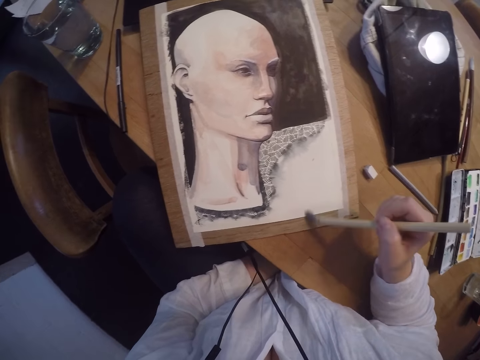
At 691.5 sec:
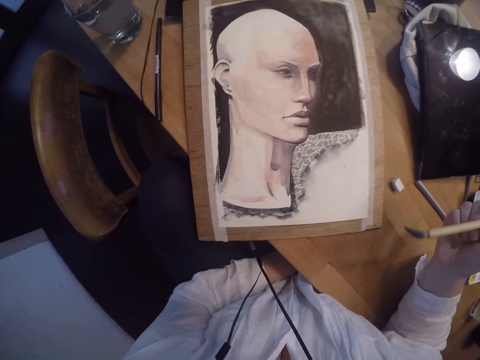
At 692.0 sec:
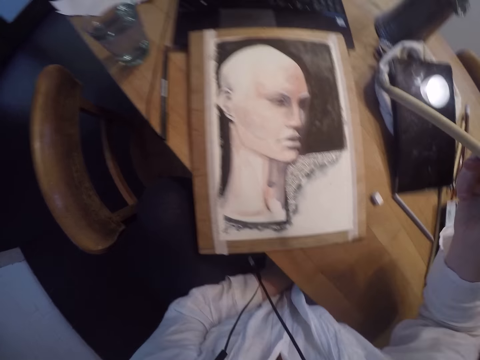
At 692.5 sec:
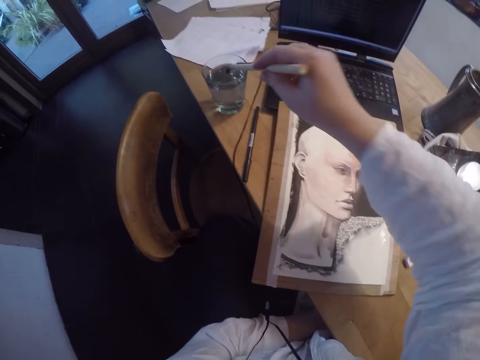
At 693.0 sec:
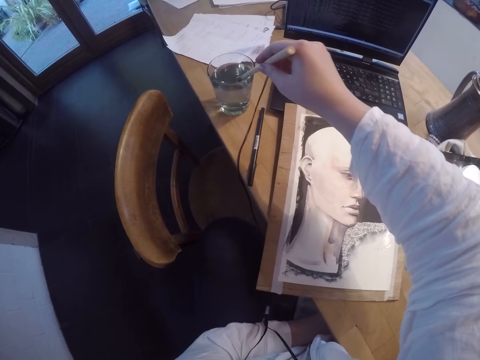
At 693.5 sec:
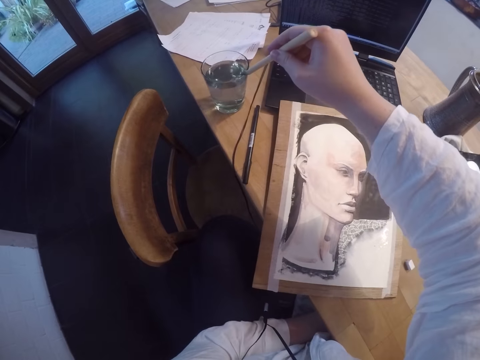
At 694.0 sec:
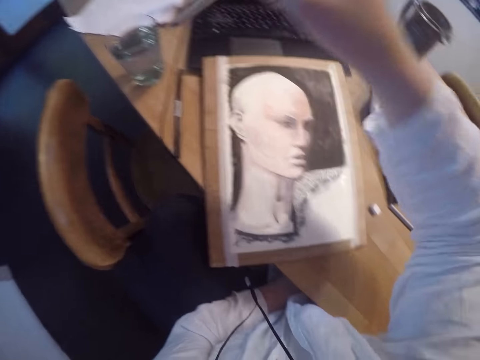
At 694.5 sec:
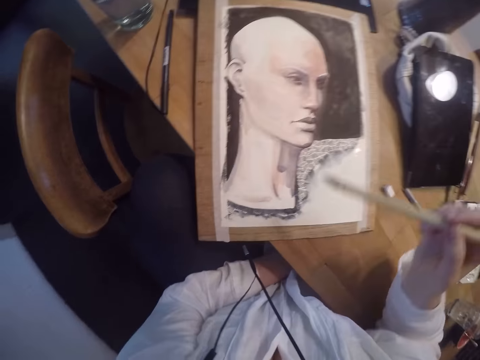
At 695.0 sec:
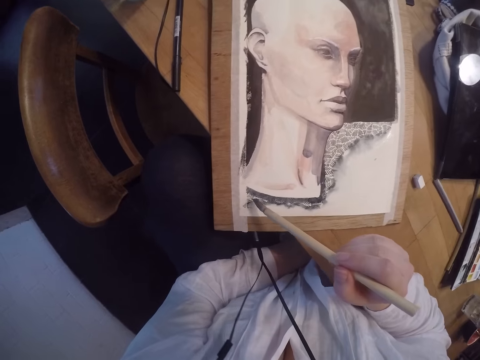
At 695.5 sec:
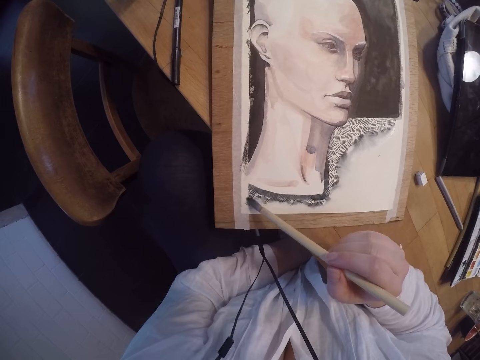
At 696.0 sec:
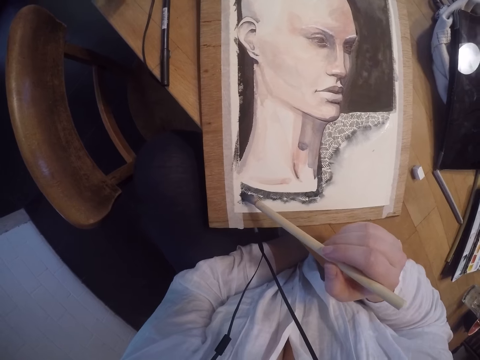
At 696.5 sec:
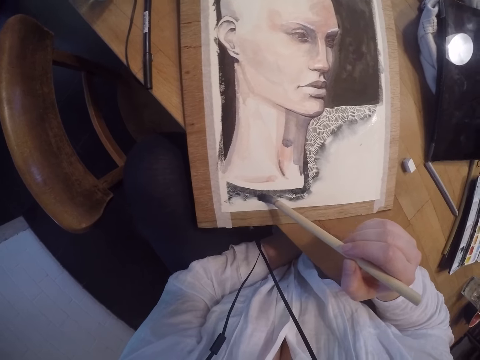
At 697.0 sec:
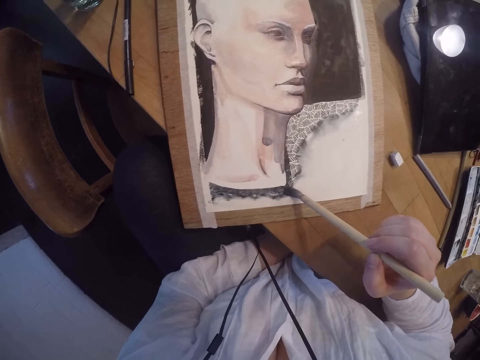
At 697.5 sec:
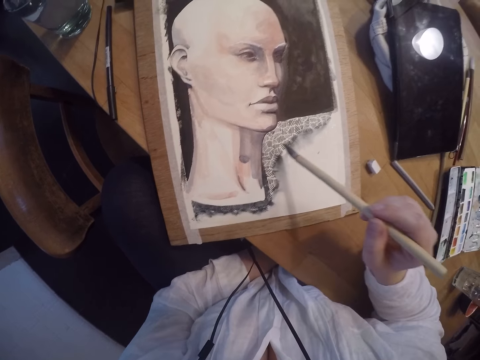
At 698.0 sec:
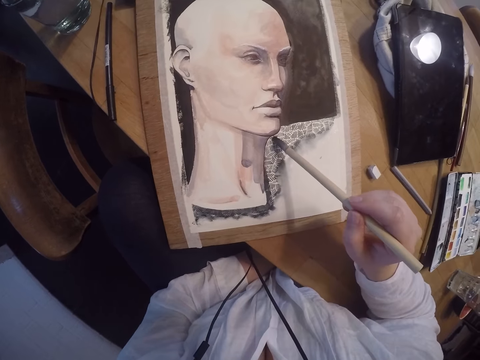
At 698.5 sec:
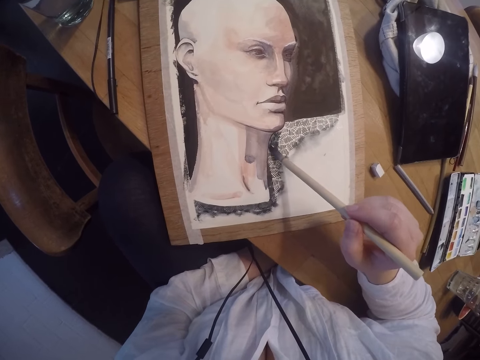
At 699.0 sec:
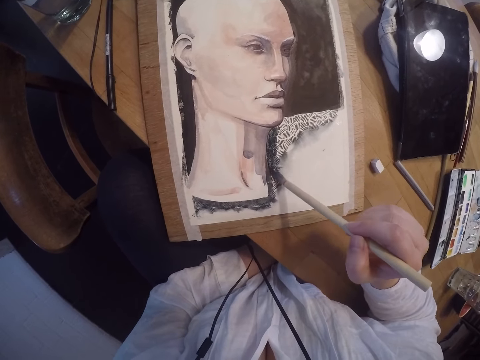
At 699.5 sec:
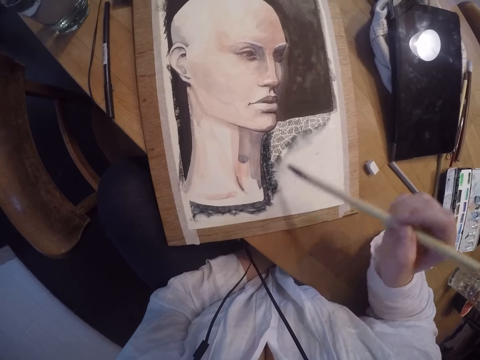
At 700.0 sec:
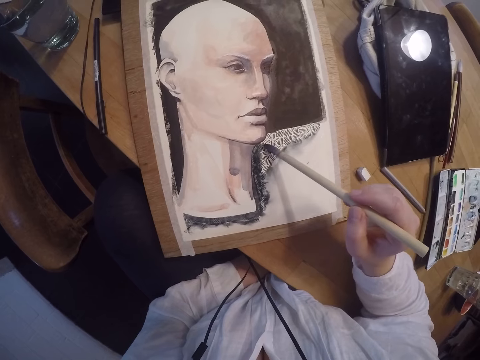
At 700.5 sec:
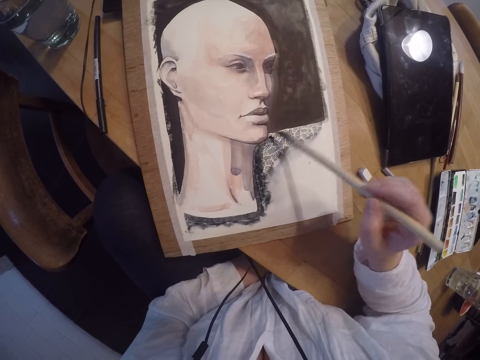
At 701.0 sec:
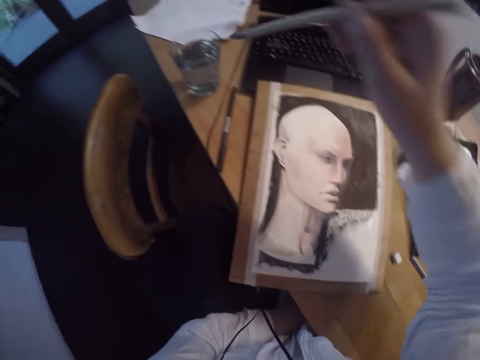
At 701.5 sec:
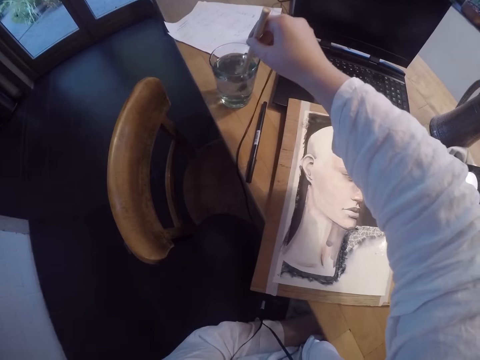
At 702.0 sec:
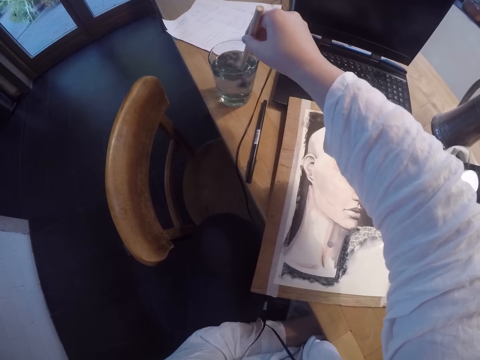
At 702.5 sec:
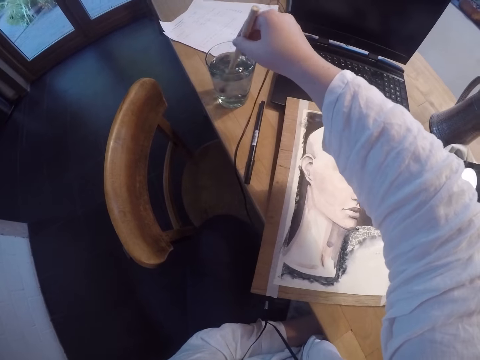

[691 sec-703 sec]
The camera wearer dips the brush in the glass or cup with water. They shake the paint brush inside the cup of water. They wipe the tip of the brush on the cup. They brush over the painting with the paint brush. They paint the painting using a brush. They paint it again. They dip the brush in the glass with water. They shake the paint brush inside the cup of water.

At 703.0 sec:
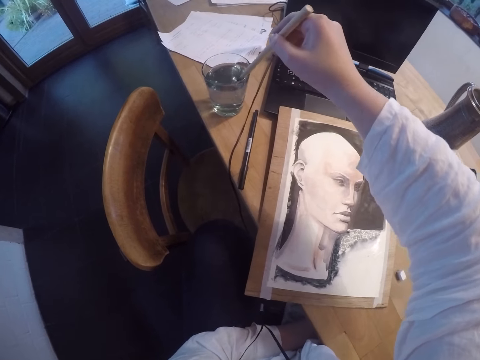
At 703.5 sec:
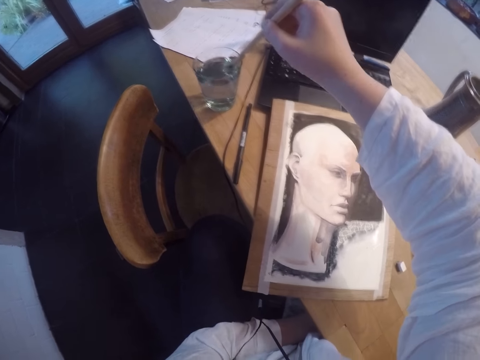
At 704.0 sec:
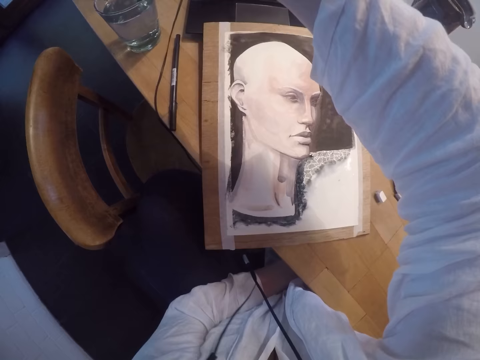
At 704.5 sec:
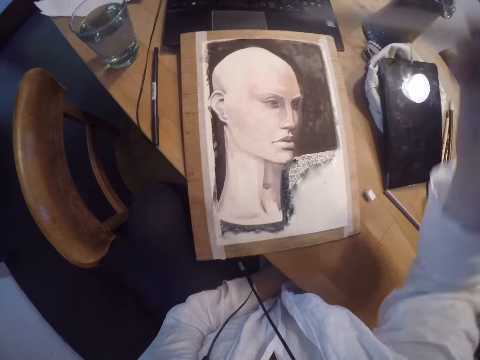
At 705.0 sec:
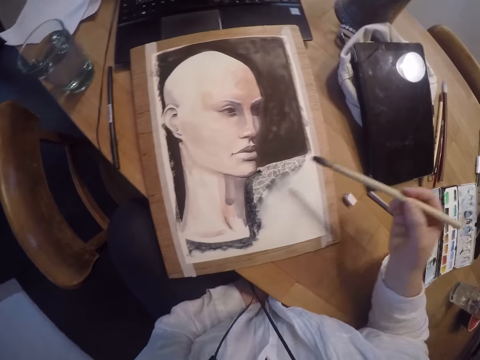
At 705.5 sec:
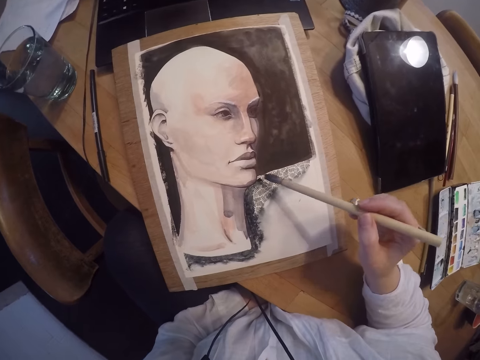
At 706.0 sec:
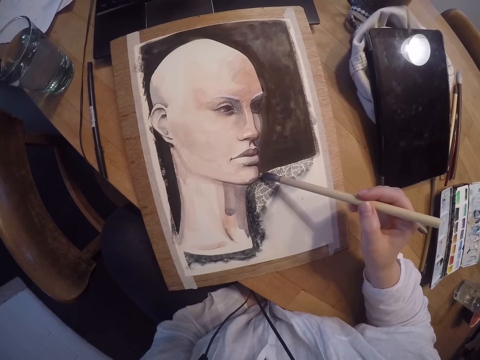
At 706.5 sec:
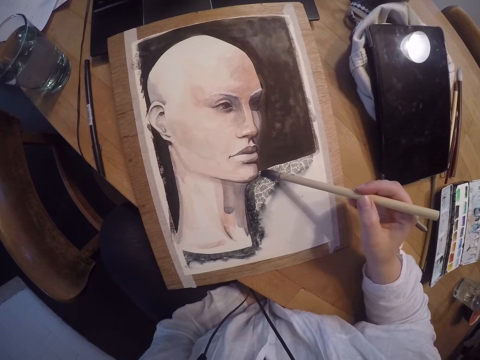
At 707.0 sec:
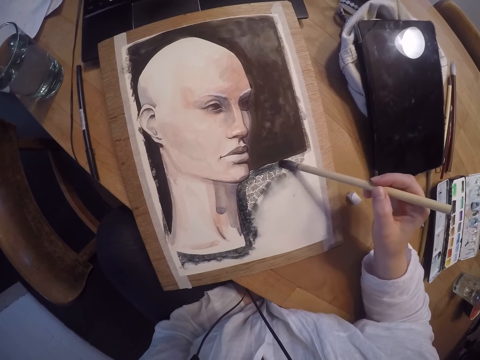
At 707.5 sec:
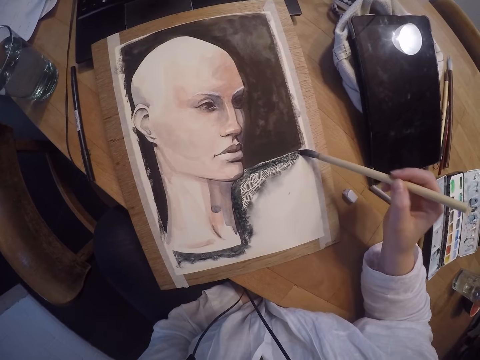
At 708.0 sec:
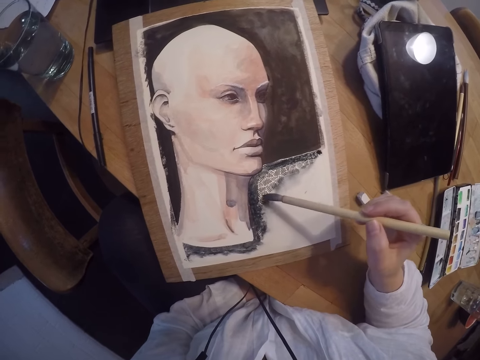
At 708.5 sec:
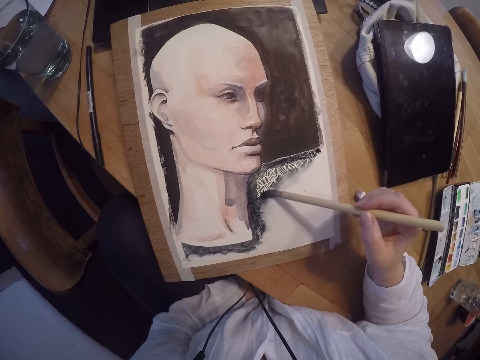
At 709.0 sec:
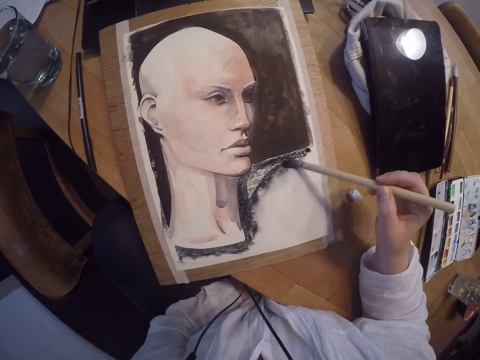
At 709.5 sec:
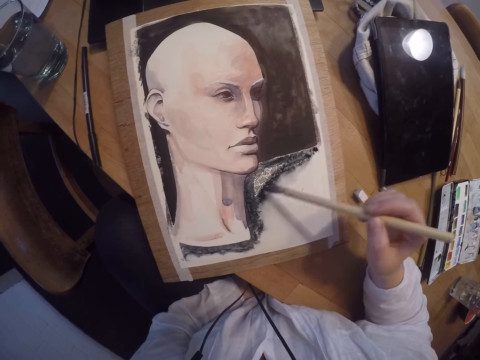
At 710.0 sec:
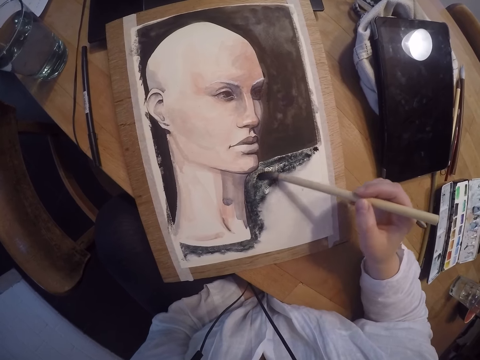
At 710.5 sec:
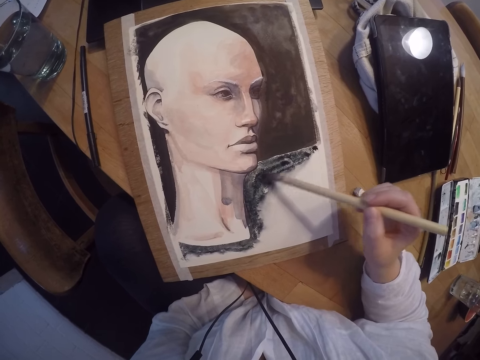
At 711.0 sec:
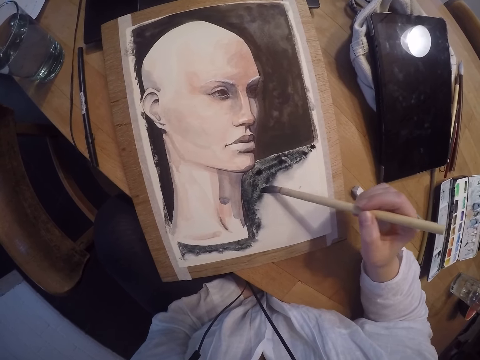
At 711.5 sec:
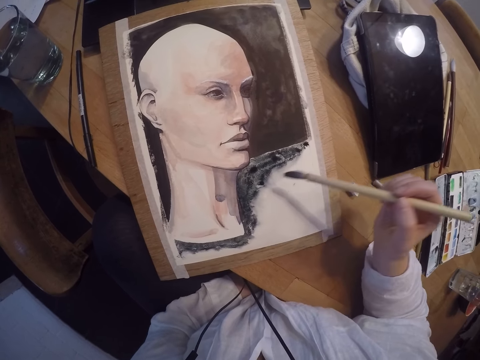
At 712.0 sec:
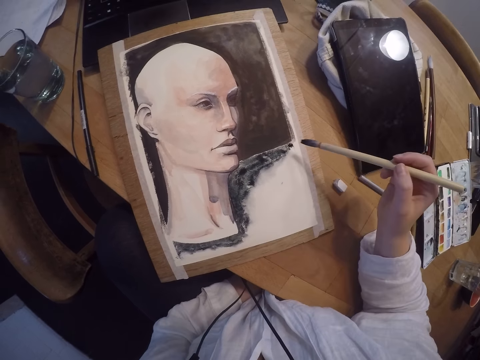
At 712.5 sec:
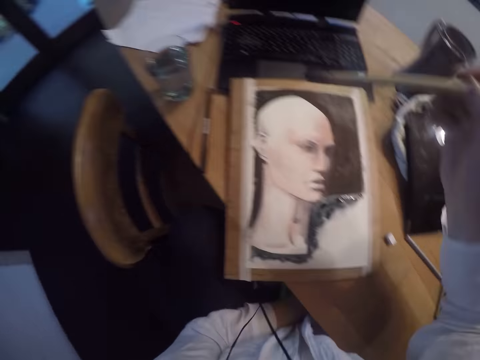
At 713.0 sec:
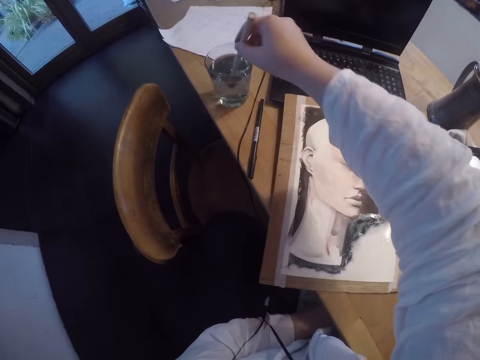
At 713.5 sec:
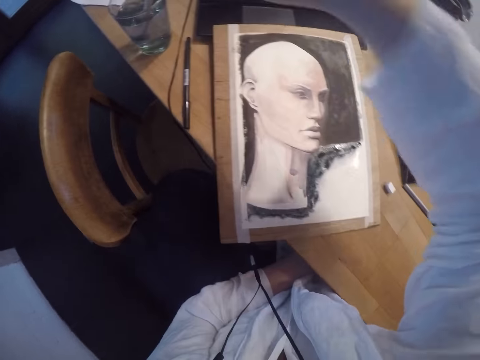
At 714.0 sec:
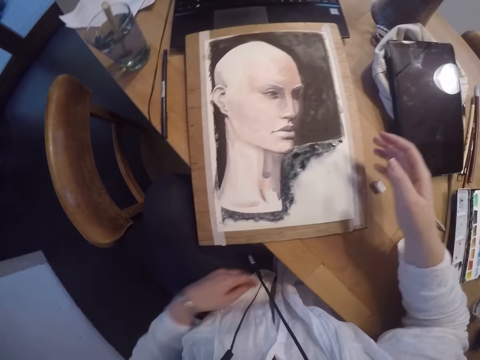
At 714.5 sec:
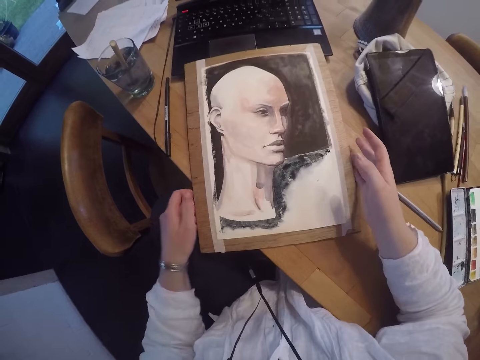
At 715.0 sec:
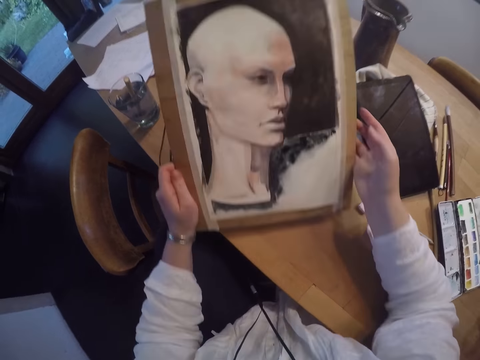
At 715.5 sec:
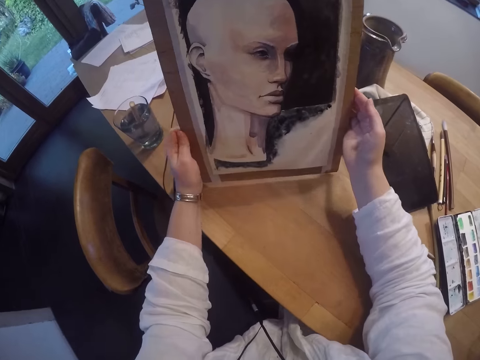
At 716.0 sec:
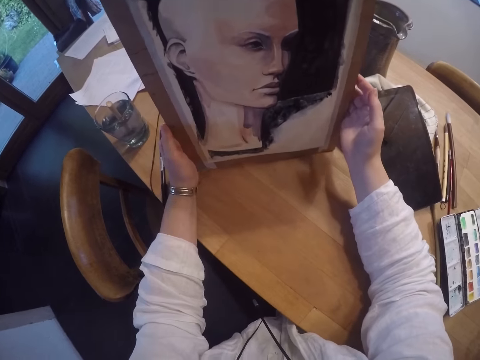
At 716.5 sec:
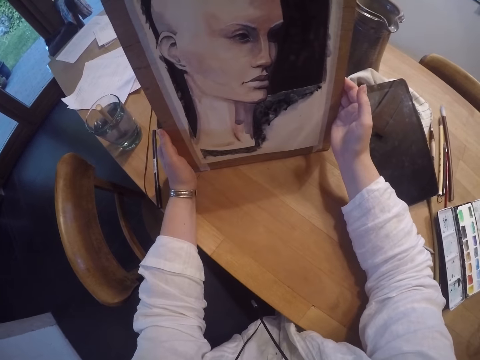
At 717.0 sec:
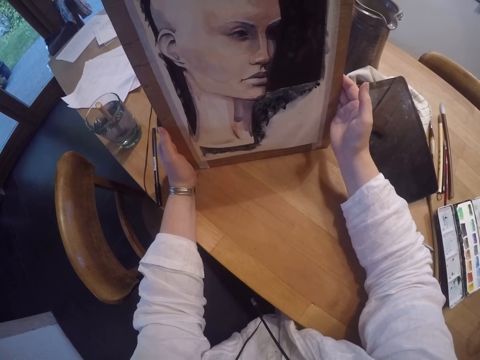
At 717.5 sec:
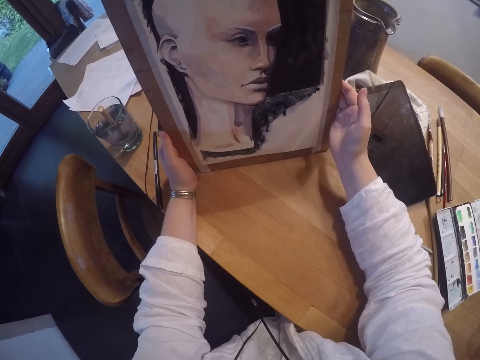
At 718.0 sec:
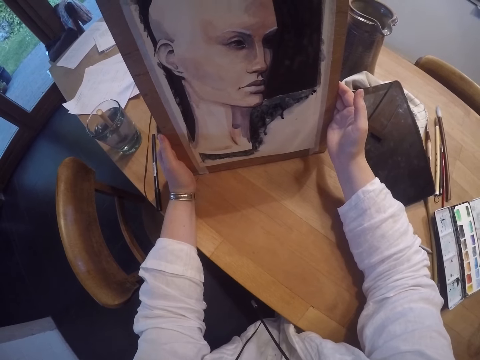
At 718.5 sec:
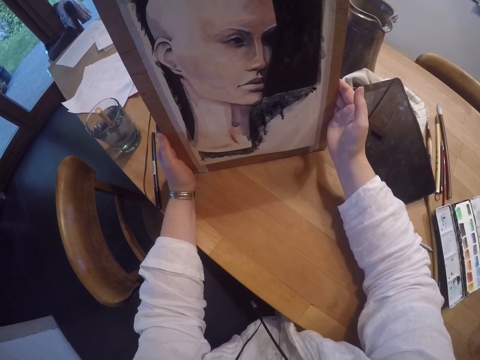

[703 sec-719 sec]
The camera wearer wipes the tip of the brush on the cup. They brush over the painting with the paint brush. They paint the painting using a brush. They paint it again. They drop the paint brush in the cup of water. They lift the painting with both hands, stand the painting upright and hold the painting with both hands on the table.
